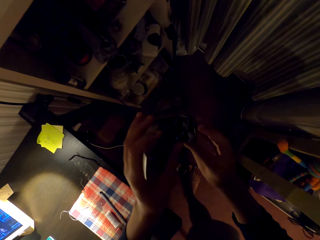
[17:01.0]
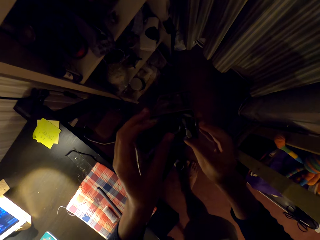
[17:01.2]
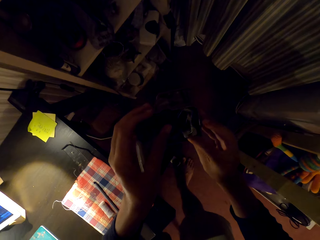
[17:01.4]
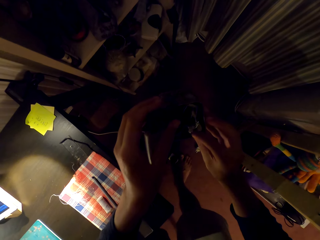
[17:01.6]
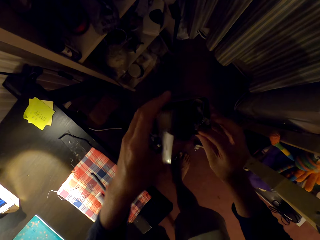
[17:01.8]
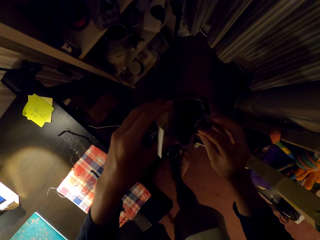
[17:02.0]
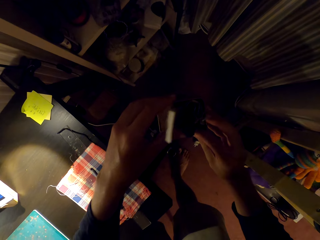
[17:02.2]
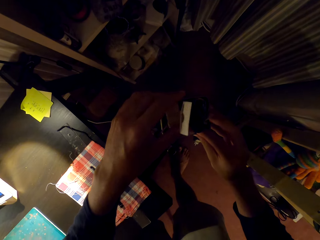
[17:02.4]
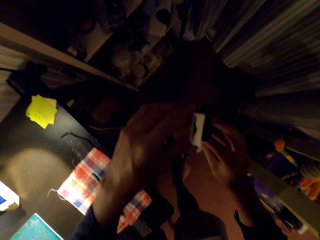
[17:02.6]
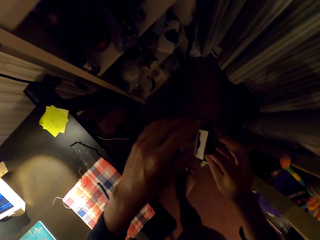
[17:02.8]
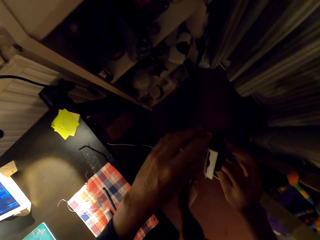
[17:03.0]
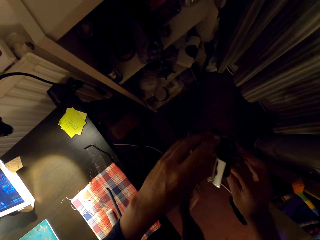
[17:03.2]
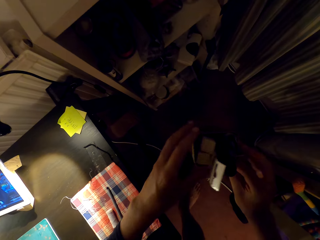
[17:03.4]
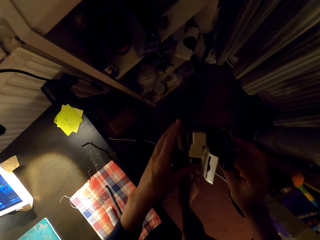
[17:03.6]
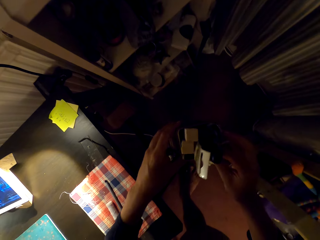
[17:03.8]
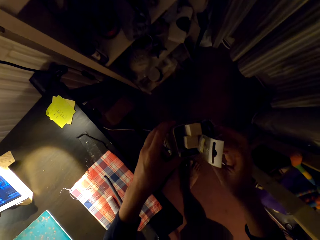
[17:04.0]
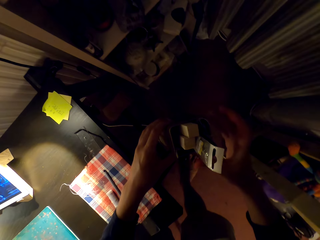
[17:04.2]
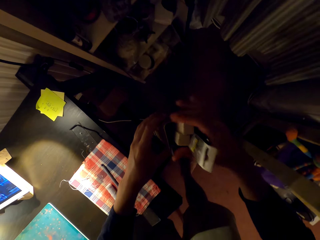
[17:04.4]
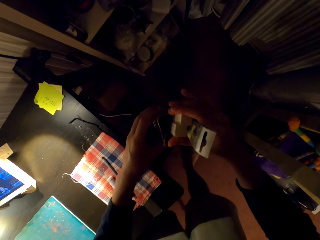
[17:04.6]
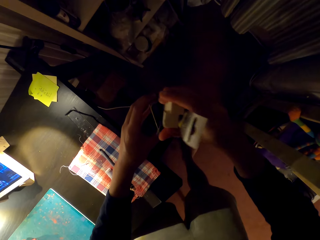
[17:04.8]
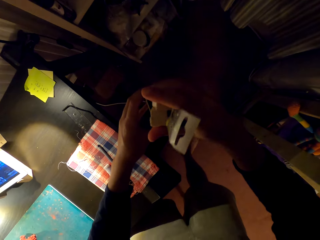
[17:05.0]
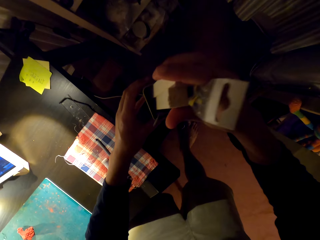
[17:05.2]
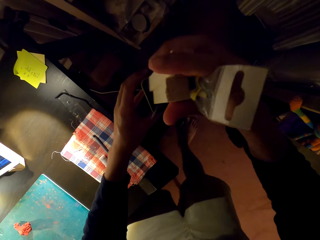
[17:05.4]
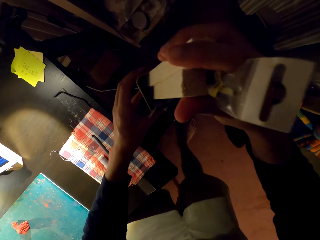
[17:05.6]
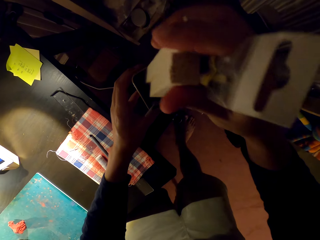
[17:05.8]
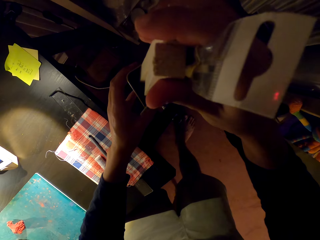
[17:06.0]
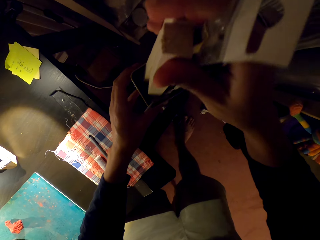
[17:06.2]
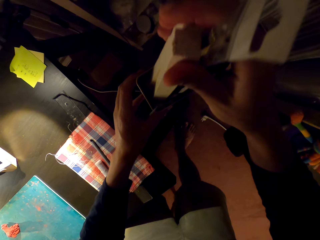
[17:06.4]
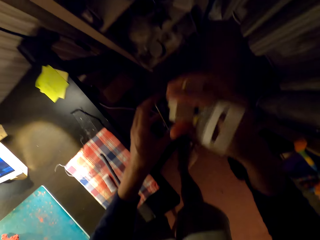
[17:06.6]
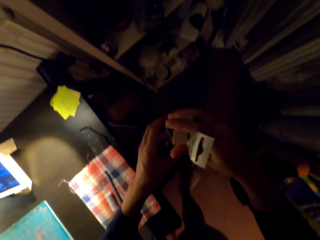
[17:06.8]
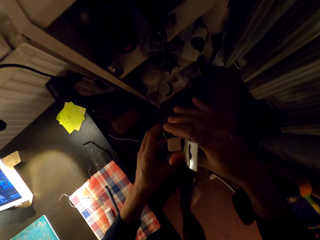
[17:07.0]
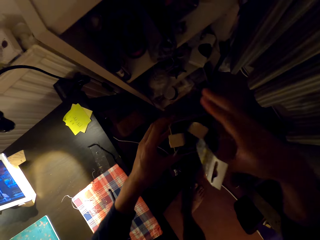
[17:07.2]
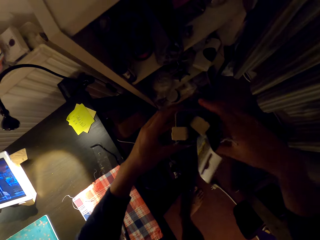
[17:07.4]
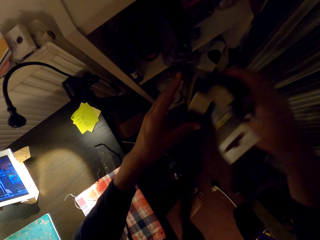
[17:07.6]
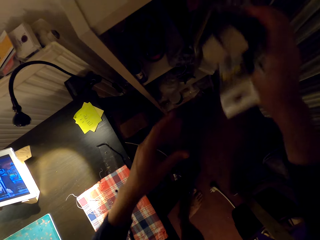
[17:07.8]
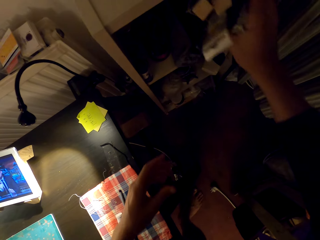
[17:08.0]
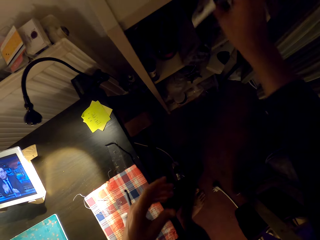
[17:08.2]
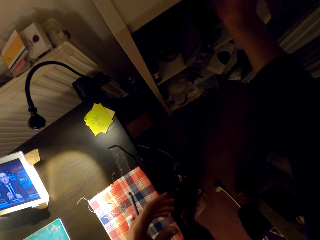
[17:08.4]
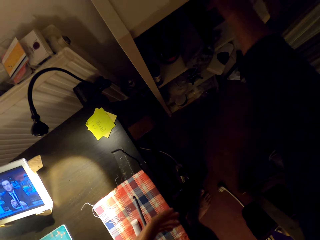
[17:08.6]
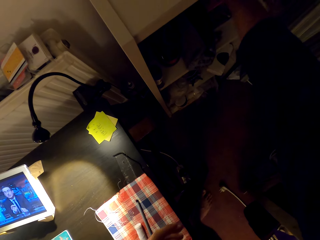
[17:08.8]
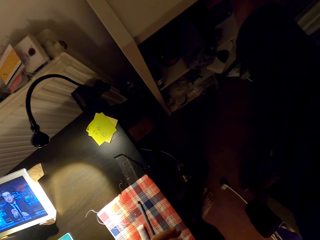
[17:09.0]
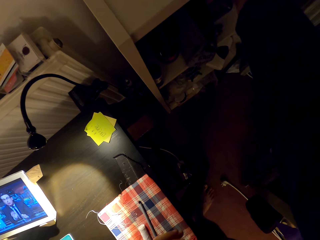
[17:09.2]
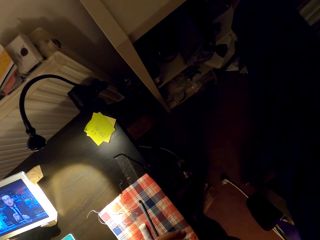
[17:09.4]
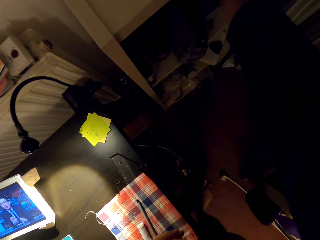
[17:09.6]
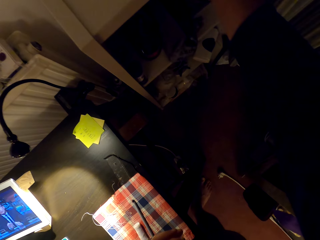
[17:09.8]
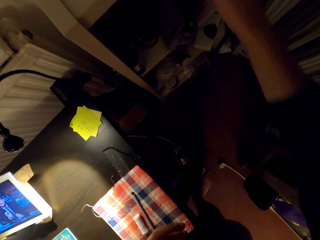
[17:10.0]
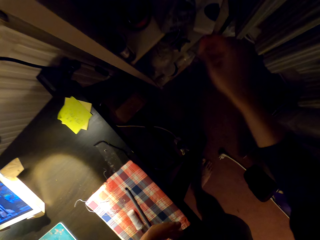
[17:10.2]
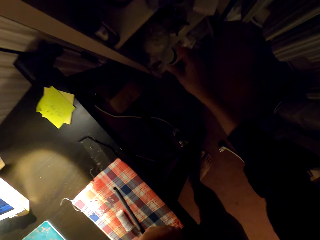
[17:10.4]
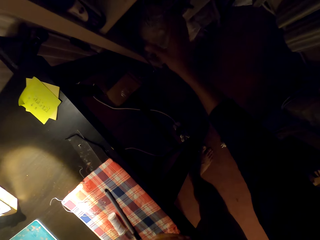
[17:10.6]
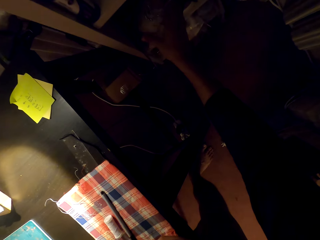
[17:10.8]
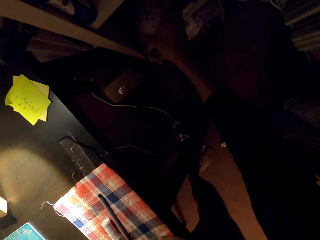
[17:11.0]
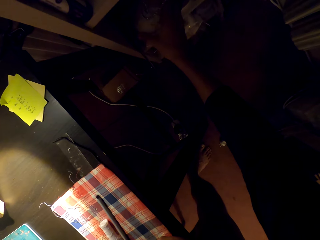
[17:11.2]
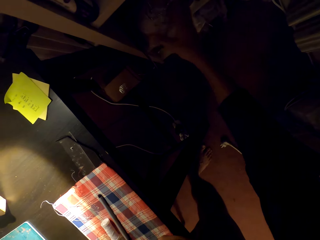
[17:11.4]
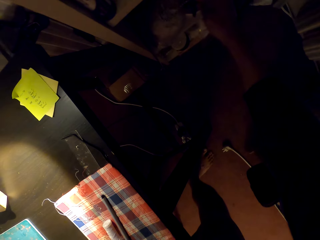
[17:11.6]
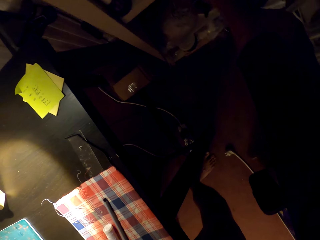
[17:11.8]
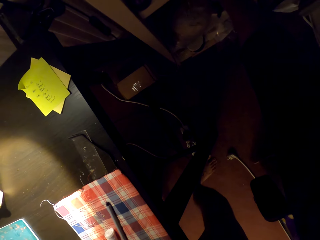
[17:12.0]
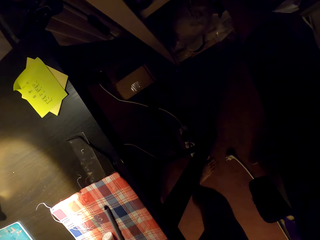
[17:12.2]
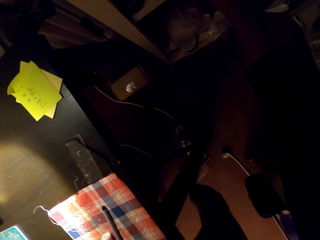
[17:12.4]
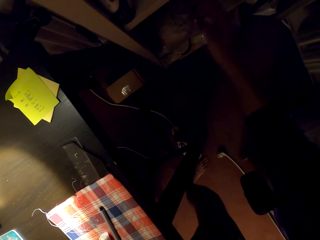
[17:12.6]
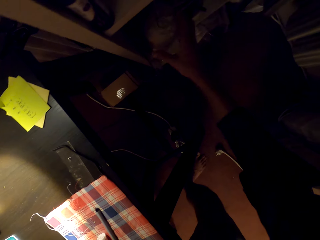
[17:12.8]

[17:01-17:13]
The camera wearer puts the can inside the shelf. They move the sculpture in the cupboard.

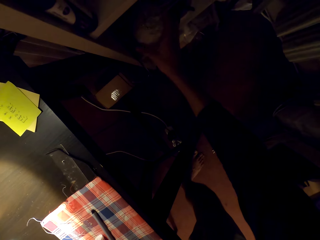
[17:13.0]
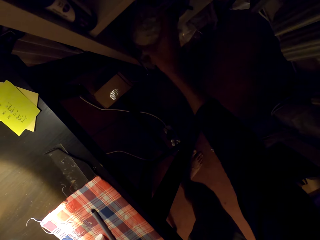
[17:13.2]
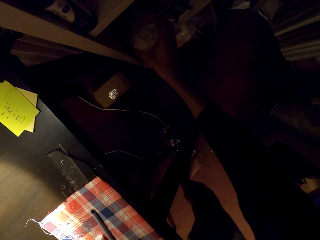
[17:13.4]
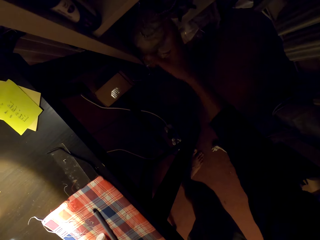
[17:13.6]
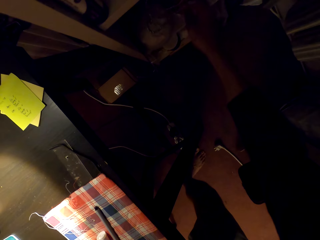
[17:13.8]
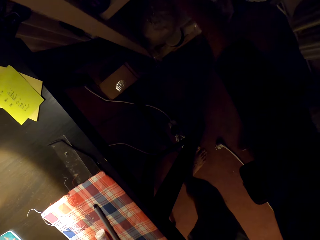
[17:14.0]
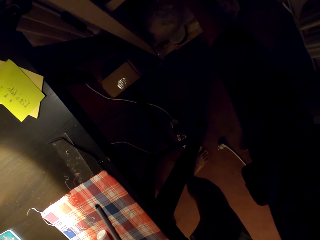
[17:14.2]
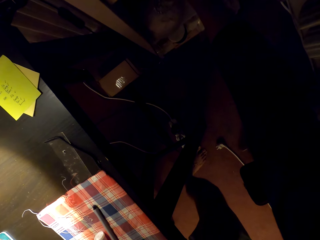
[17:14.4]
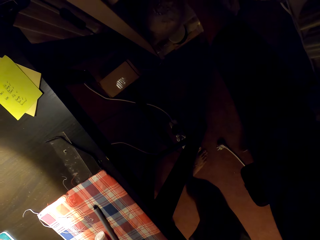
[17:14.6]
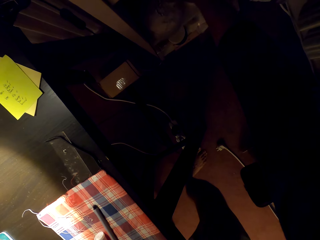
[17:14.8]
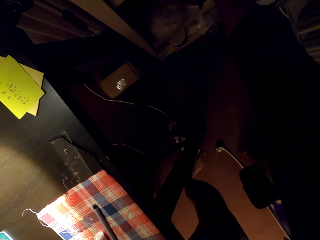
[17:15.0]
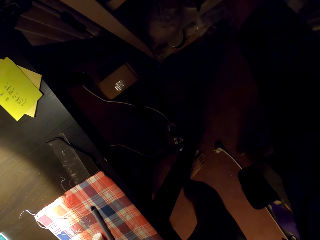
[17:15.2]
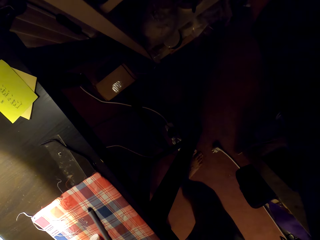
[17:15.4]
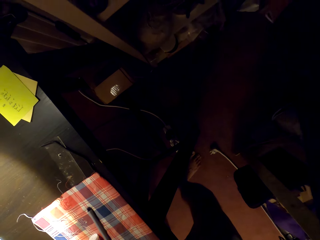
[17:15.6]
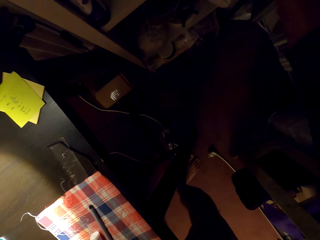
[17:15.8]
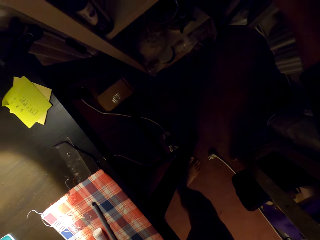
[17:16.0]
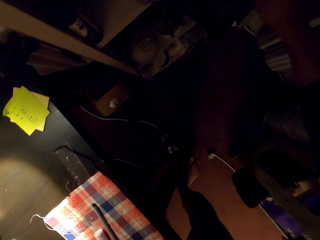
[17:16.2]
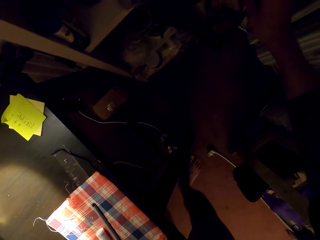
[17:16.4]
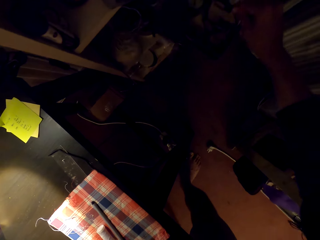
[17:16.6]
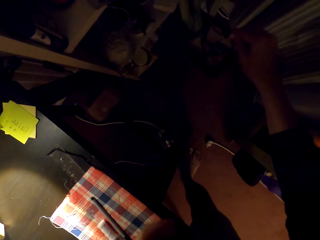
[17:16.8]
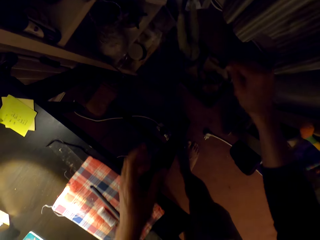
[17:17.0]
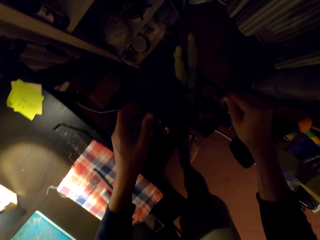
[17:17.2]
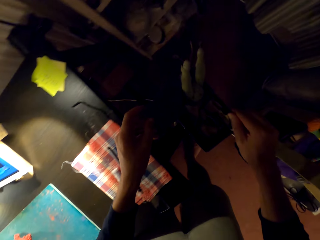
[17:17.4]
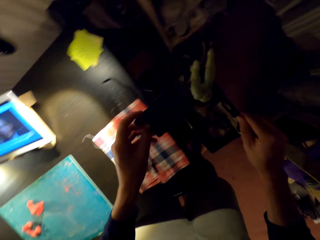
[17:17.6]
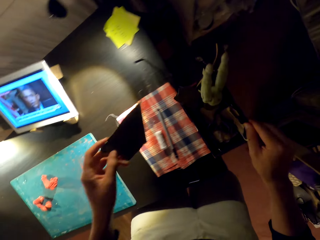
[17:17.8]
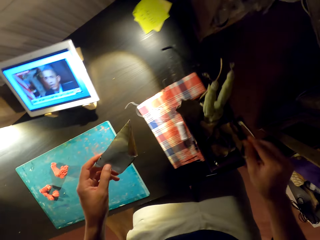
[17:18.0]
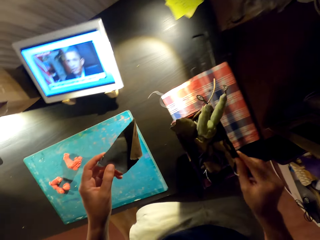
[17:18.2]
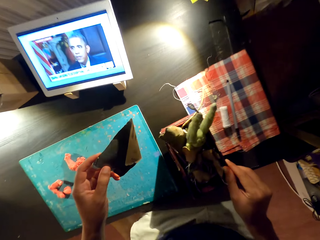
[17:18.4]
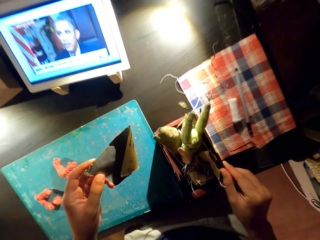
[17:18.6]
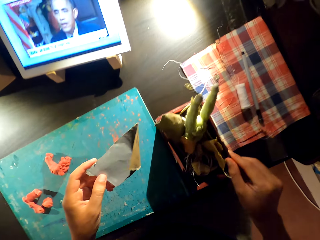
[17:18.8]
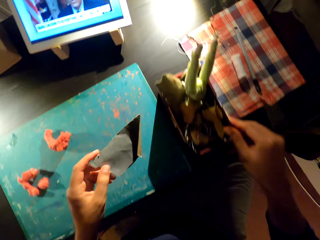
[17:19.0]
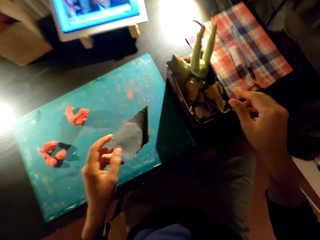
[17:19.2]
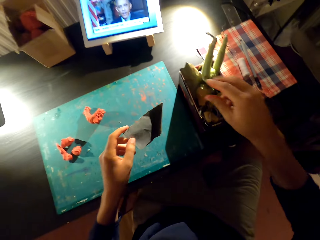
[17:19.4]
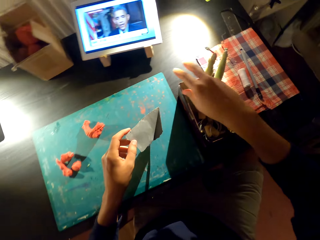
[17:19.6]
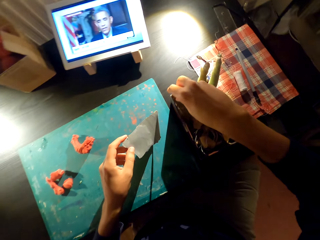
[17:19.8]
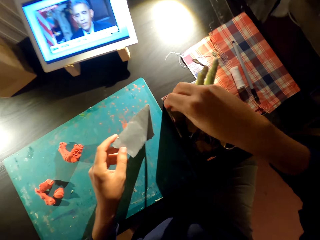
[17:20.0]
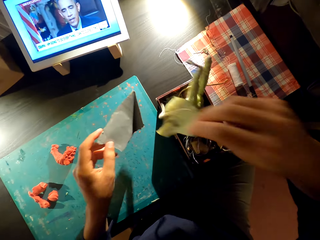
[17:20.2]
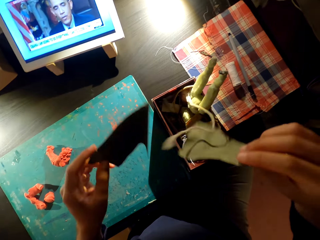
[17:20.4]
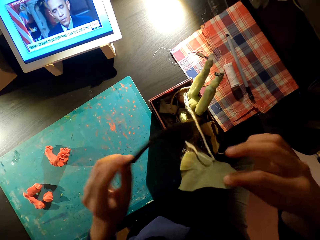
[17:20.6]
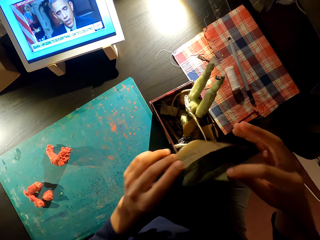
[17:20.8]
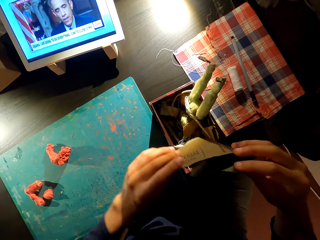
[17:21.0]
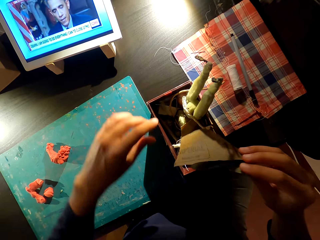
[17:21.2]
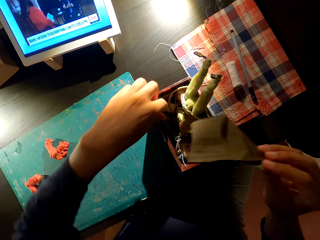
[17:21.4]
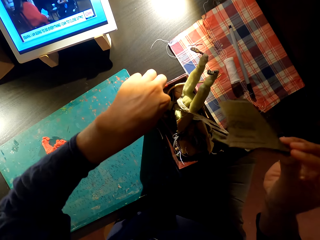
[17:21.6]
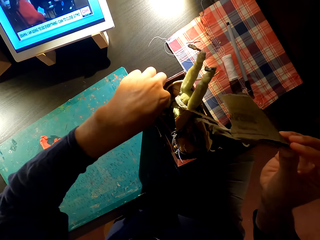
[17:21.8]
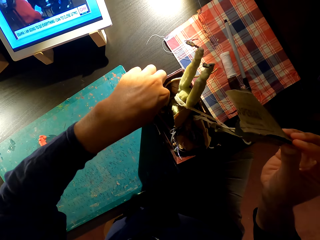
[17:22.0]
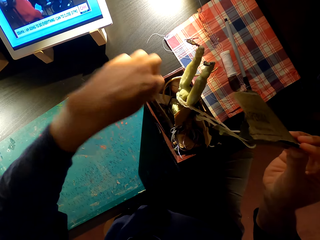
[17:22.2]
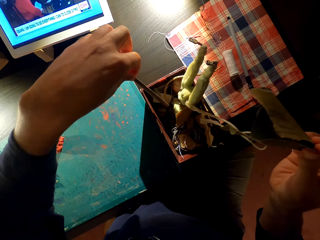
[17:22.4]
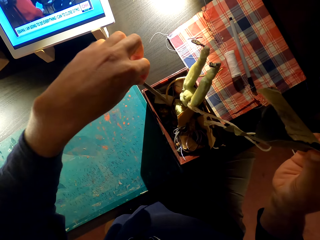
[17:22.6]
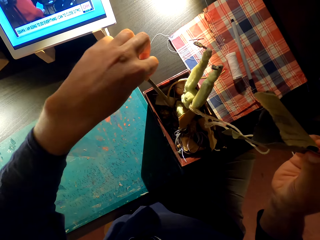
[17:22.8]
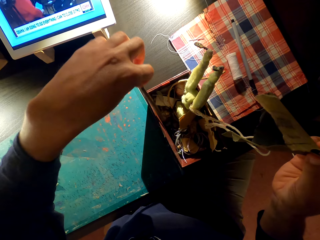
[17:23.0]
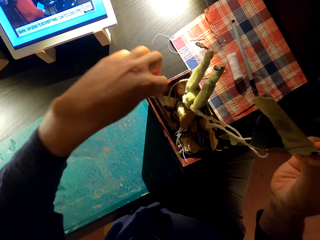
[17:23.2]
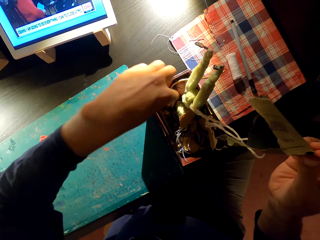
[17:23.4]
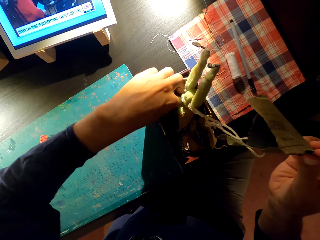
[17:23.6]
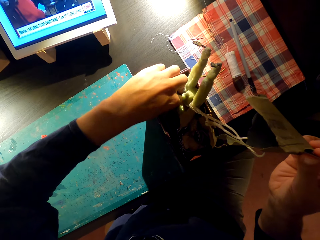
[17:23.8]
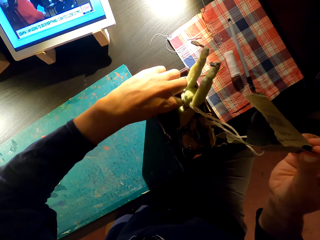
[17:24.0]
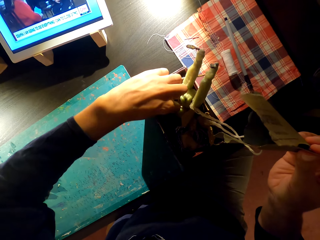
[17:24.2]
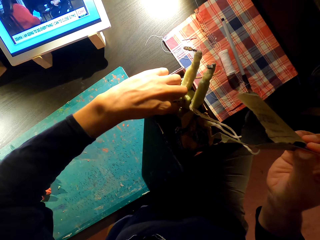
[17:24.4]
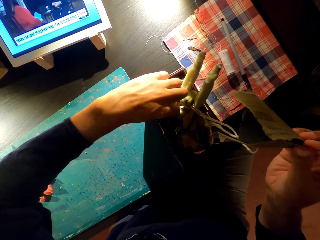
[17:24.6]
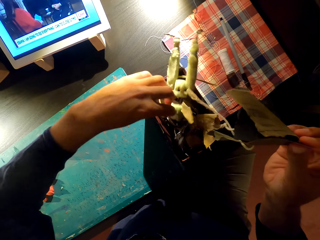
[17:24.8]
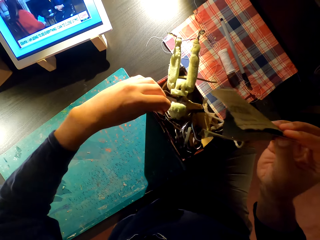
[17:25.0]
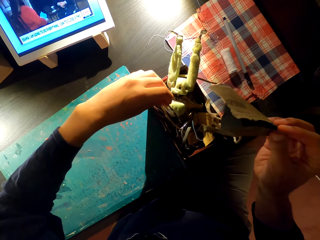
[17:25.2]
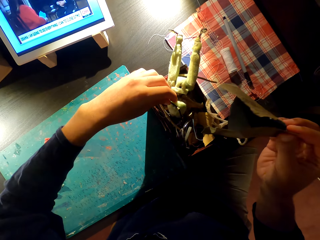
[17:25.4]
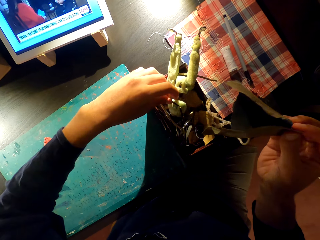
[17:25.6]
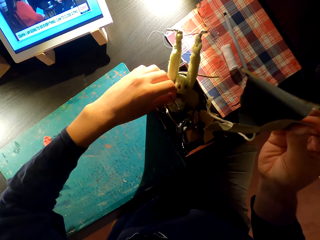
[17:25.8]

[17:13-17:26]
The camera wearer takes the container from the shelf. They put the container with something on the table. They search something in the container on the table. They take paper from the container.
